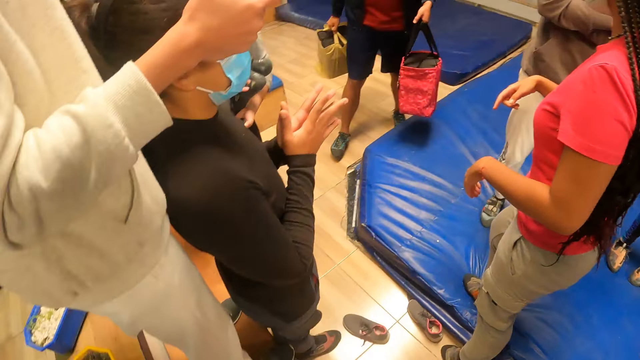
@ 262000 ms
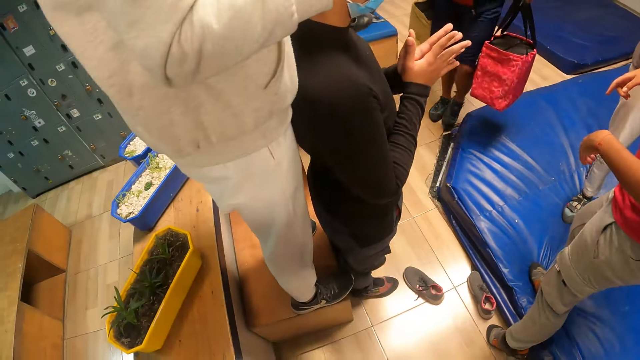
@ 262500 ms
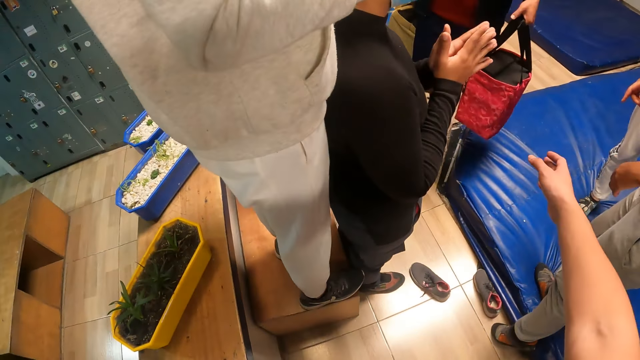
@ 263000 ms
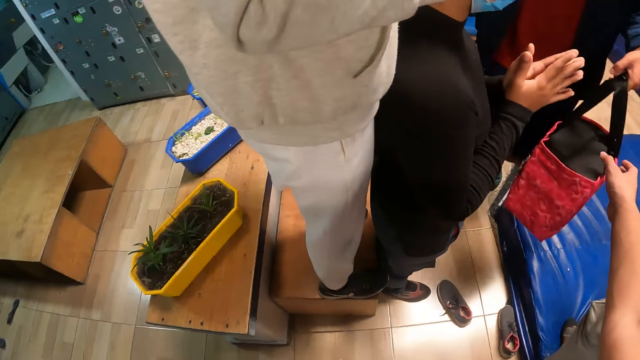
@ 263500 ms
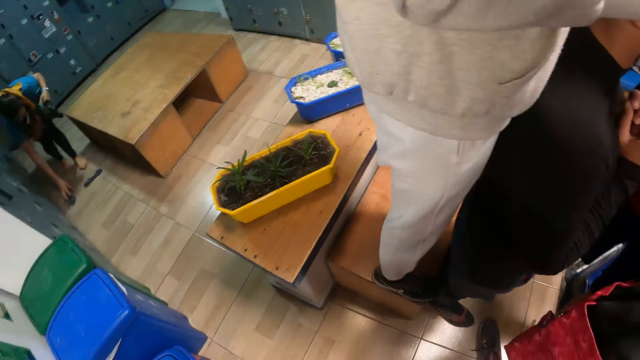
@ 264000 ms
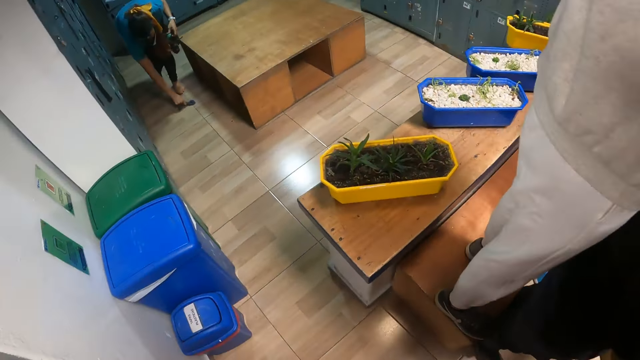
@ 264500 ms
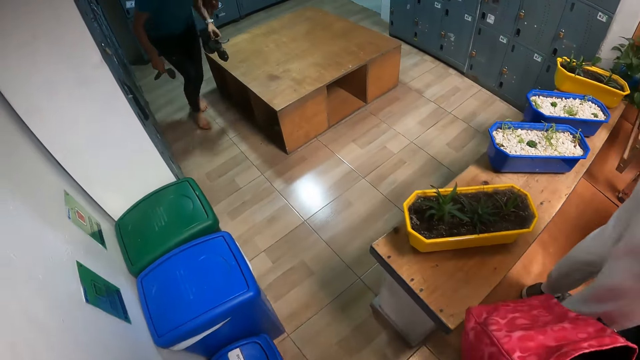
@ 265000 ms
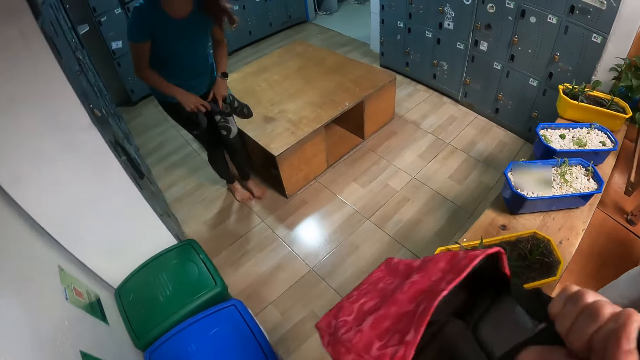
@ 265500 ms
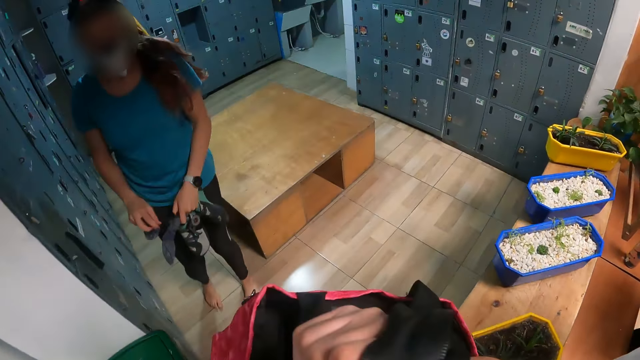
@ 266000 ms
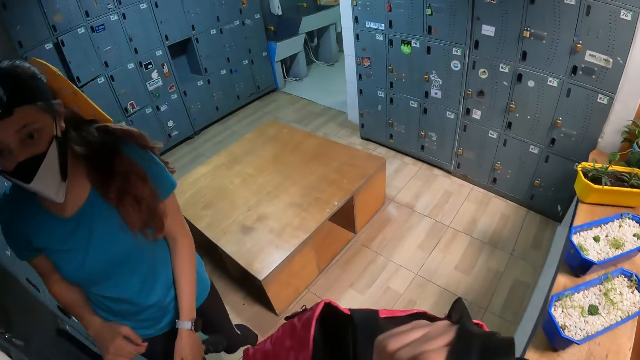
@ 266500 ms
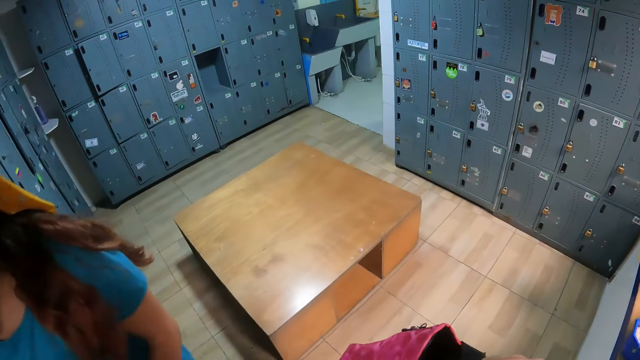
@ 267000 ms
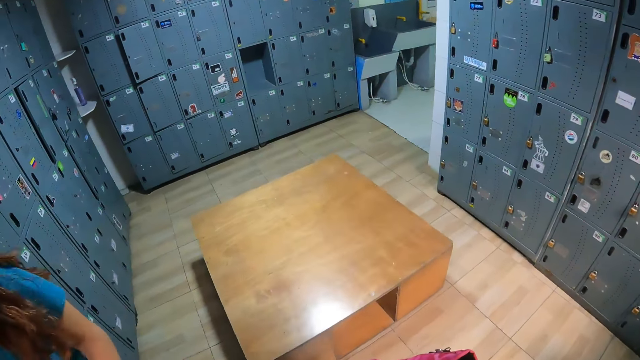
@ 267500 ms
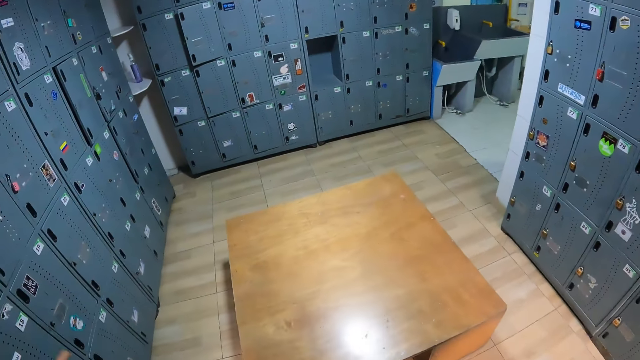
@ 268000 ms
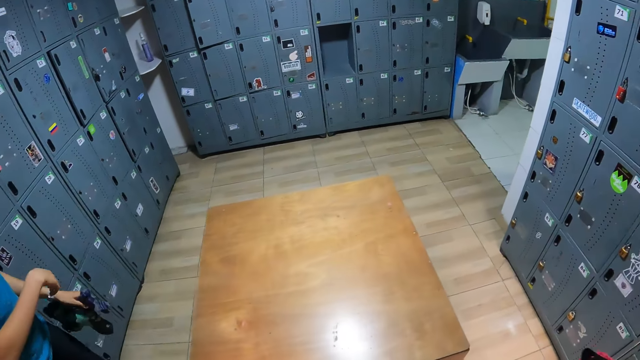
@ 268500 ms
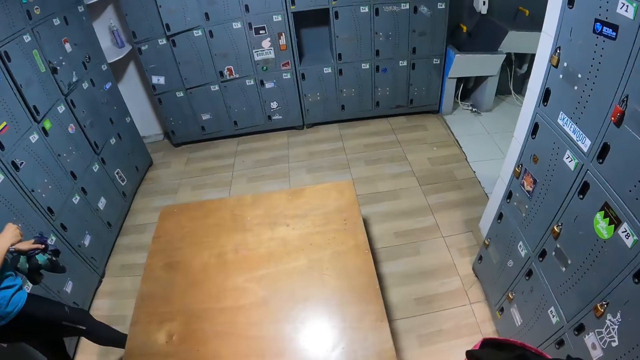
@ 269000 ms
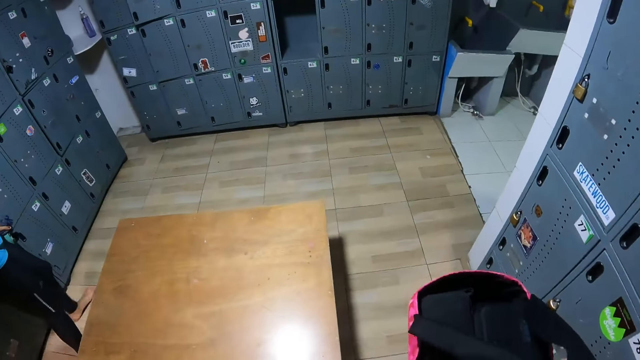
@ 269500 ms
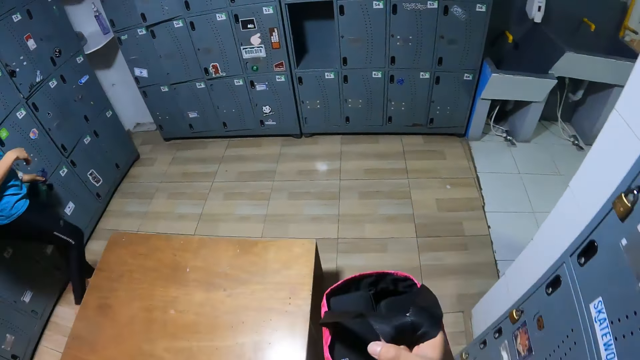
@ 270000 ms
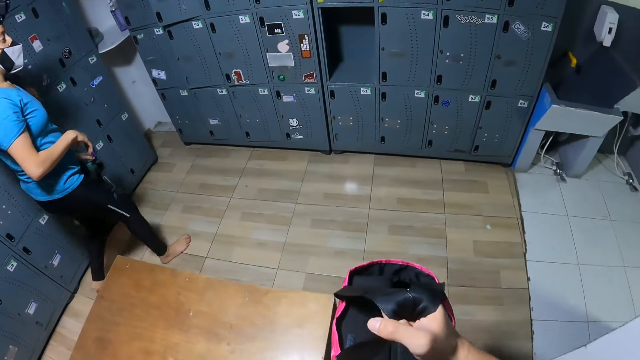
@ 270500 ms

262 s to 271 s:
The camera wearer turns around. A man passes a red bag to the camera wearer with his right hand. The camera wearer walks around. A woman interacts with the camera wearer.

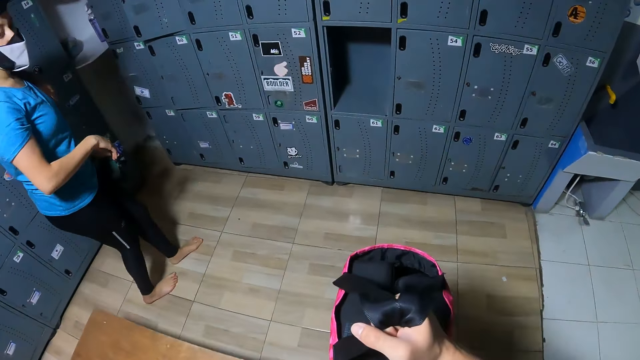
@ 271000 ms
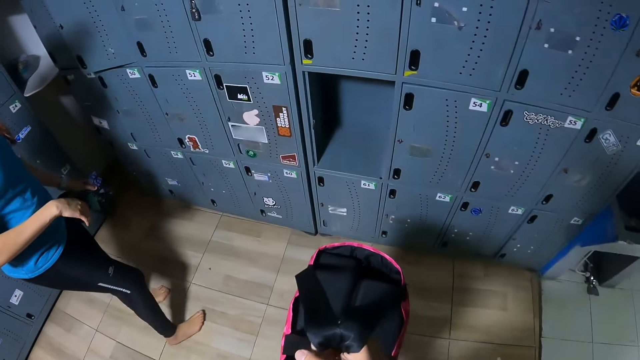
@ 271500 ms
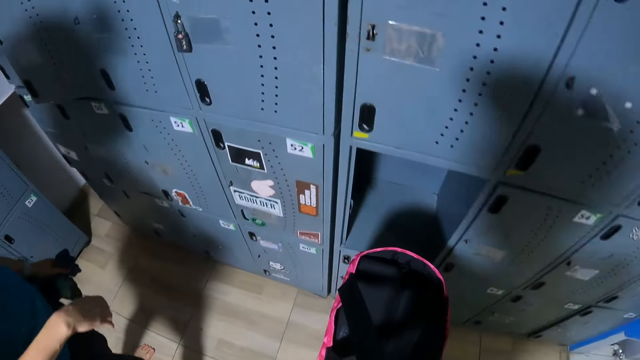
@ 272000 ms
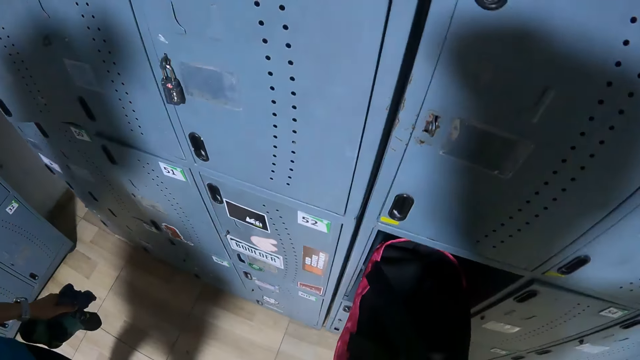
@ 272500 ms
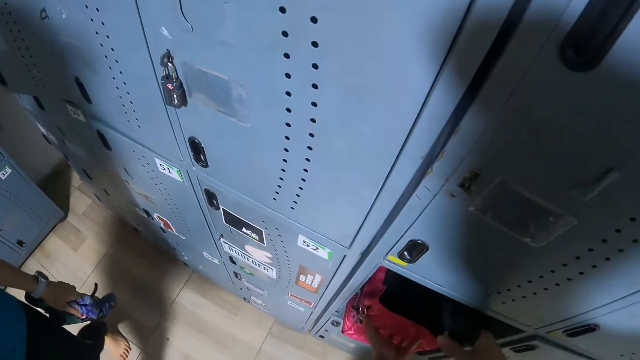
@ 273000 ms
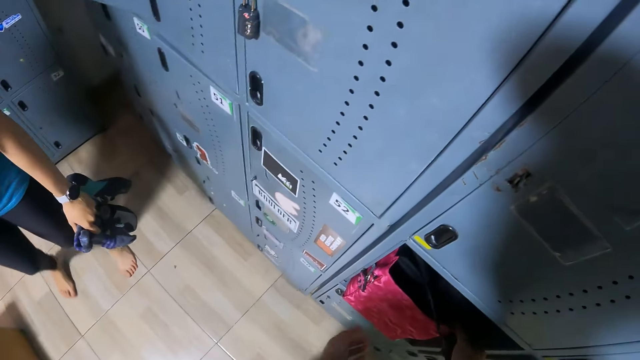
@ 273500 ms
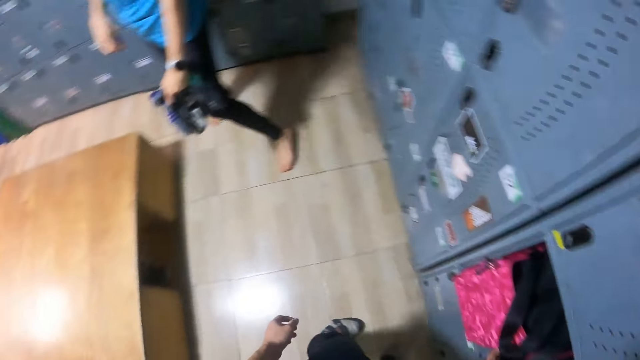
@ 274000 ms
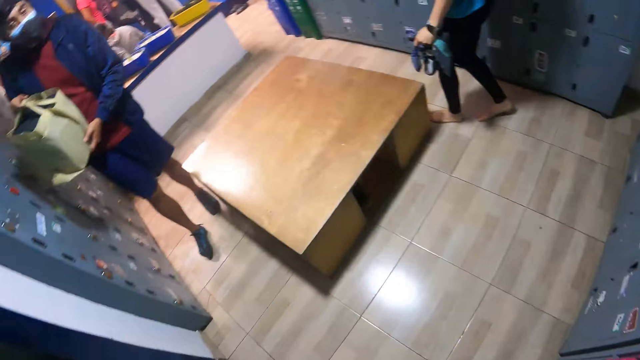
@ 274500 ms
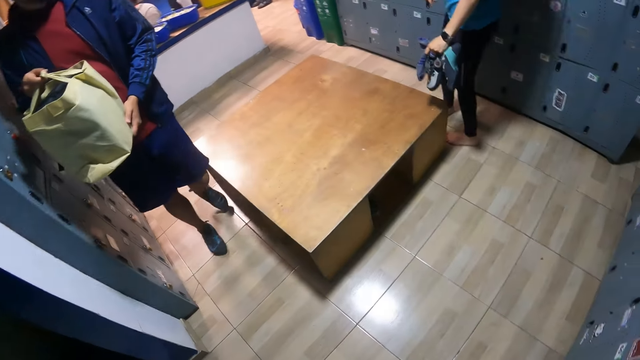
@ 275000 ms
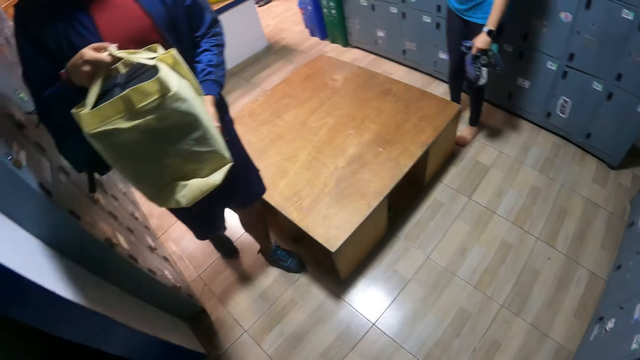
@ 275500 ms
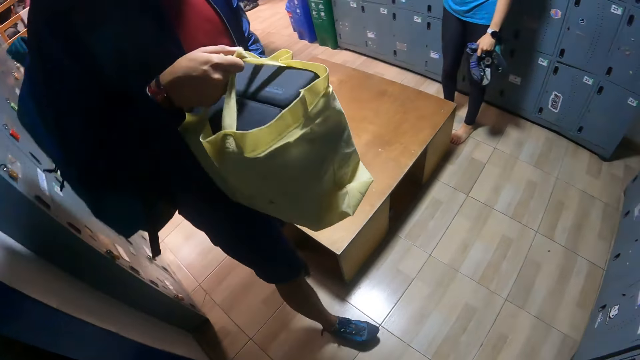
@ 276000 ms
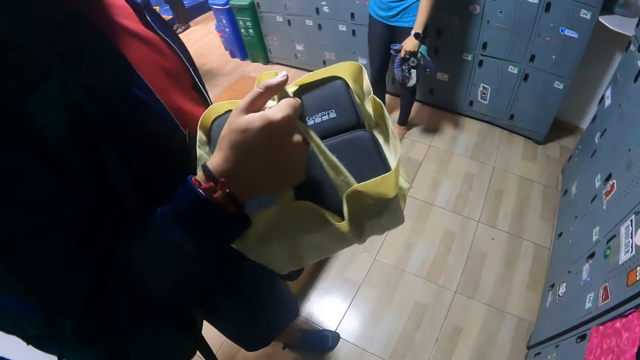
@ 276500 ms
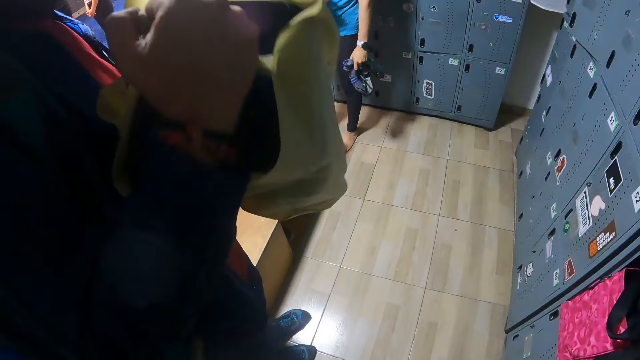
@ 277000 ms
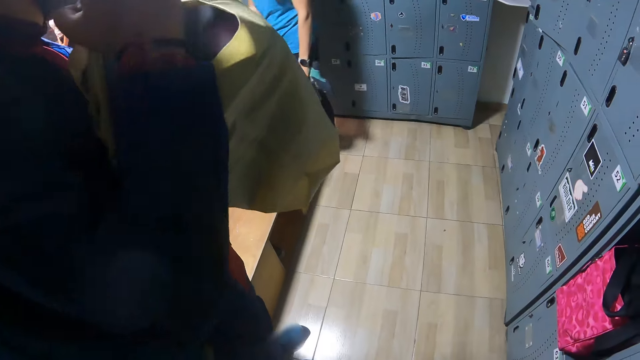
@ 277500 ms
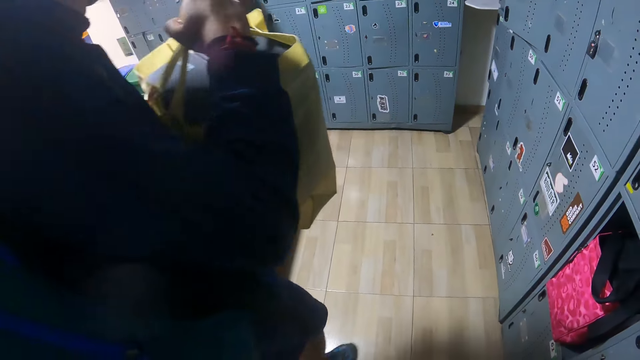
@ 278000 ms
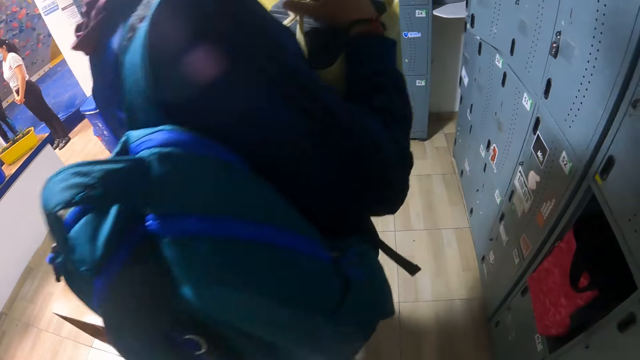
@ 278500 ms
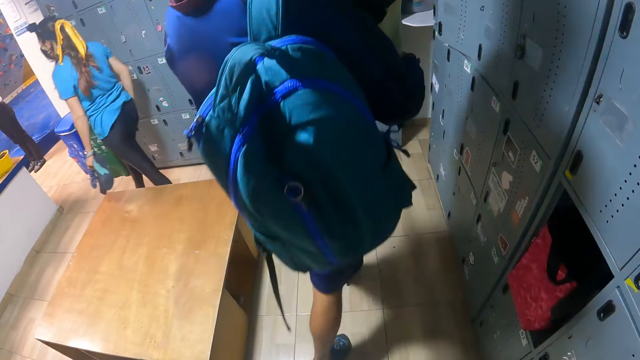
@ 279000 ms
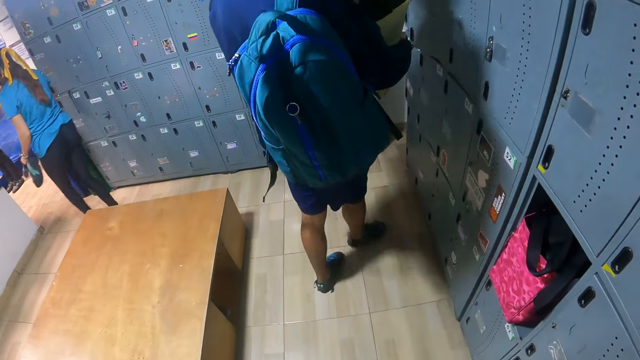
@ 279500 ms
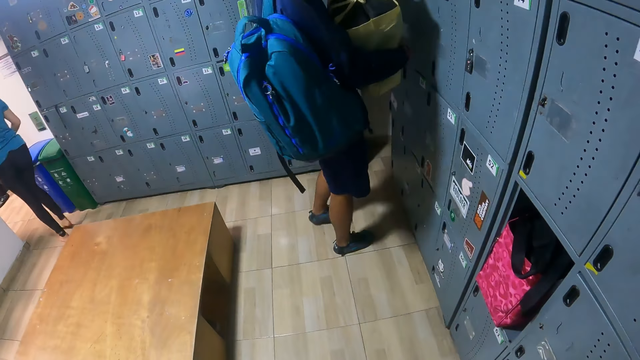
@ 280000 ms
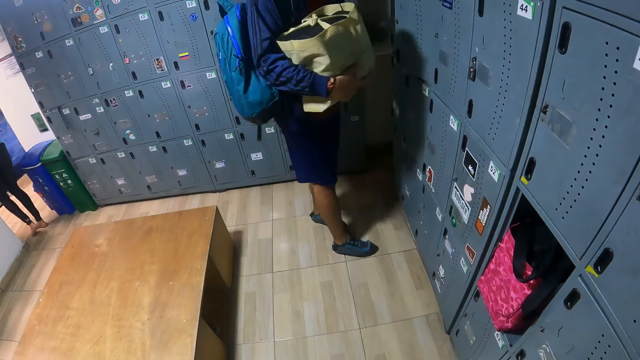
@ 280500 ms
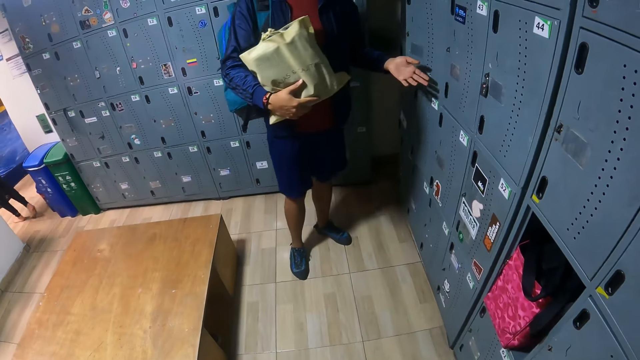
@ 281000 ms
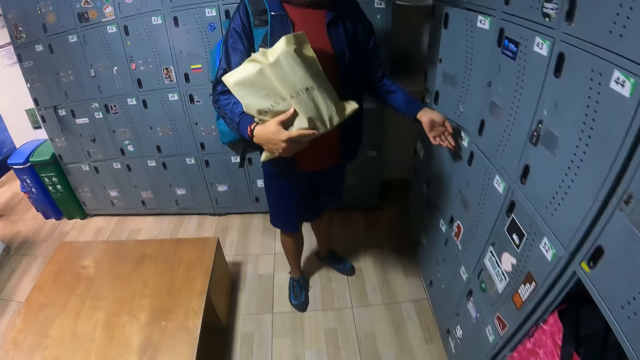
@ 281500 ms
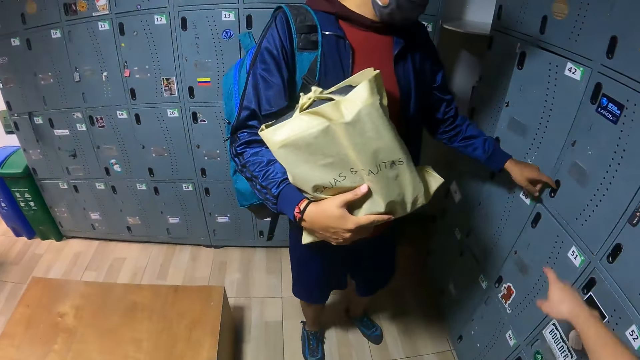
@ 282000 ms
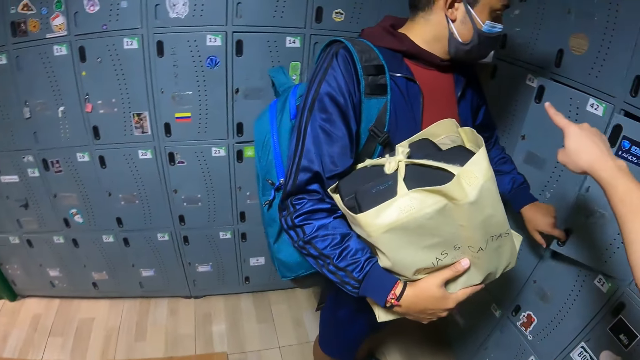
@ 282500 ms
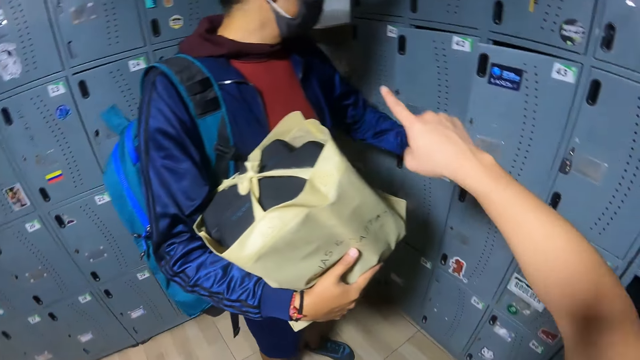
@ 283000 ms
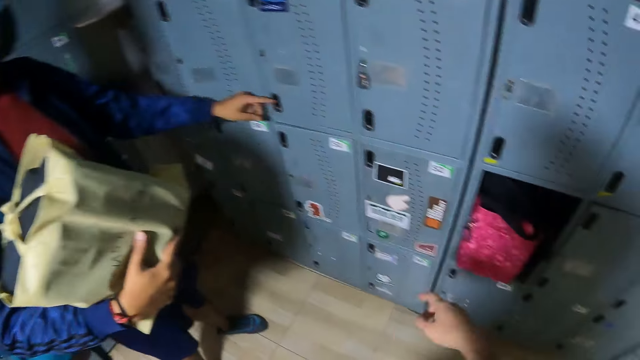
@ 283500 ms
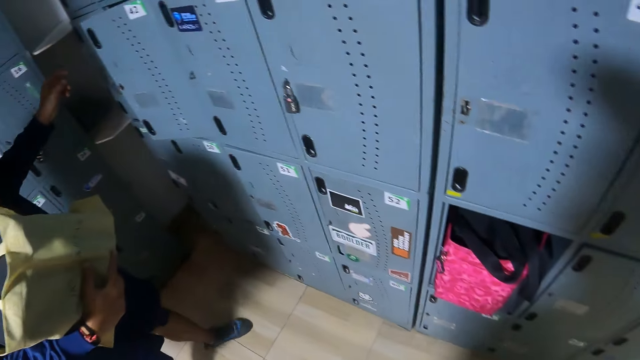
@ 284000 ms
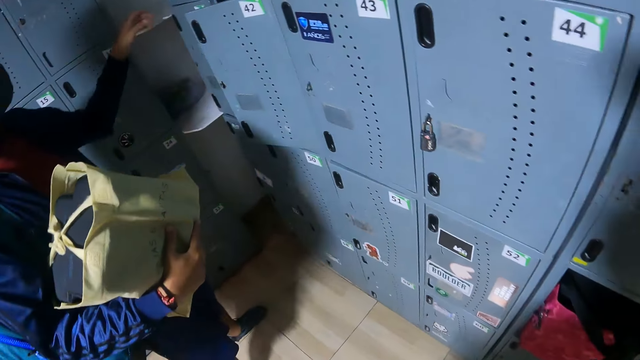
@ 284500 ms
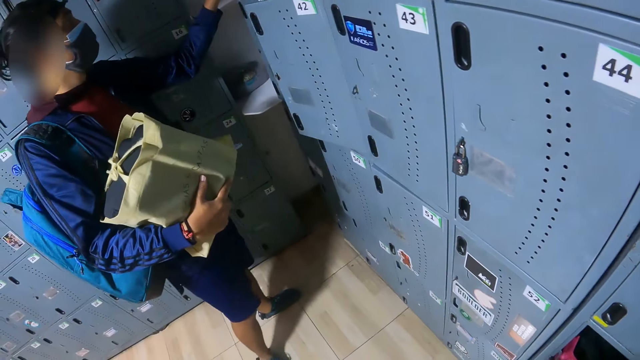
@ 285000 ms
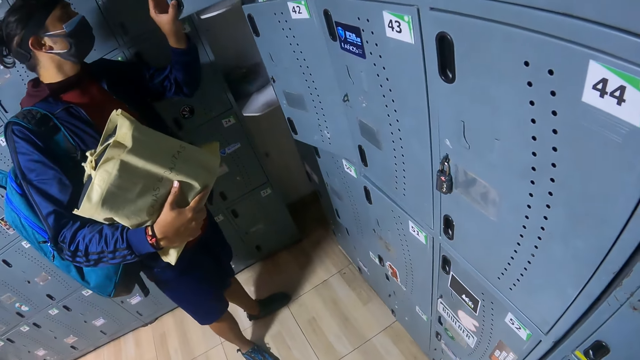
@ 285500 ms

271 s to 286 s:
The camera wearer places the red bag in a locker with both hands. They turn around. A man holds a bag with both hands. A person walks around. The person holds a carrier. The man holds the bag with his right hand. The man interacts with the camera wearer. The man opens a locker with his left hand. The camera wearer stretches a hand around. The man closes the locker with his left hand. The camera wearer turns around. Another man opens a locker with his left hand.
